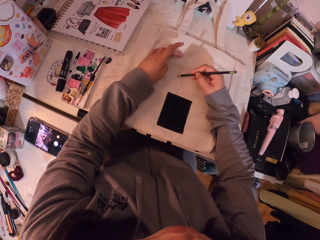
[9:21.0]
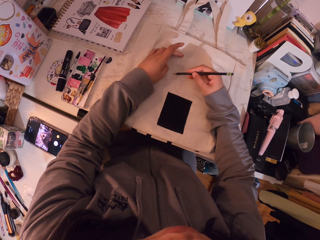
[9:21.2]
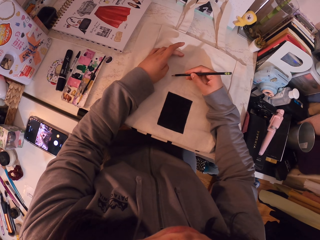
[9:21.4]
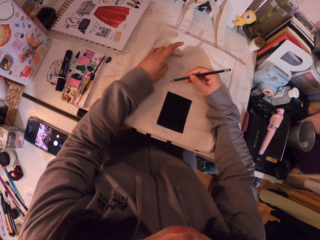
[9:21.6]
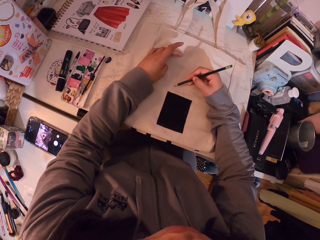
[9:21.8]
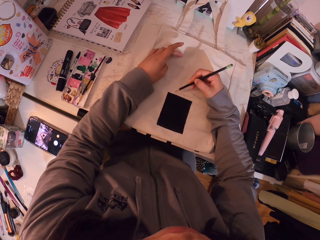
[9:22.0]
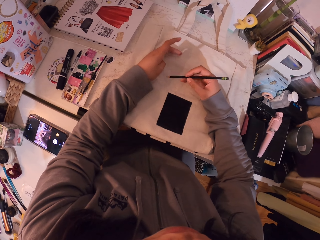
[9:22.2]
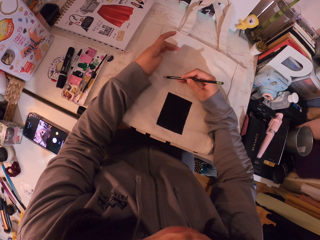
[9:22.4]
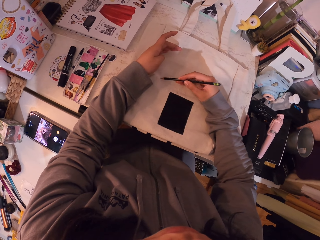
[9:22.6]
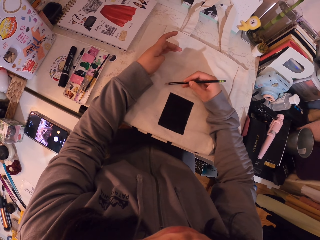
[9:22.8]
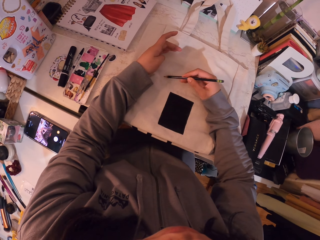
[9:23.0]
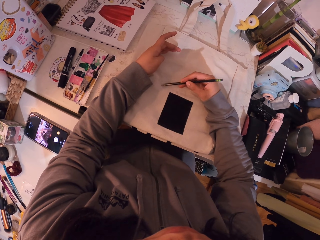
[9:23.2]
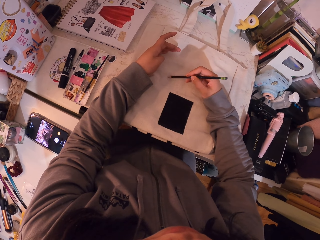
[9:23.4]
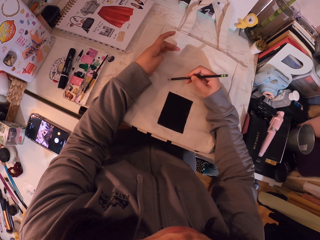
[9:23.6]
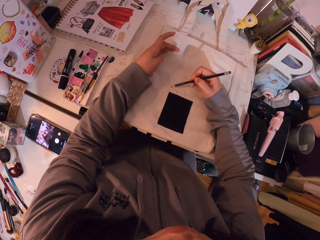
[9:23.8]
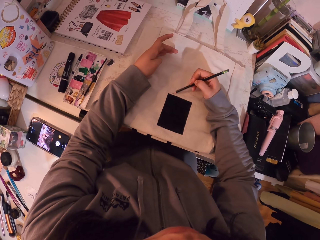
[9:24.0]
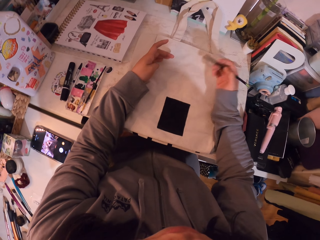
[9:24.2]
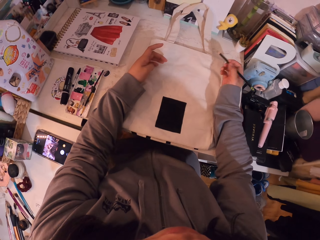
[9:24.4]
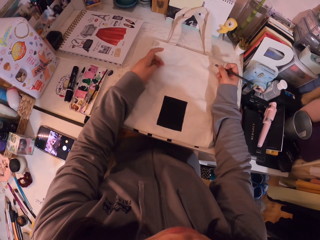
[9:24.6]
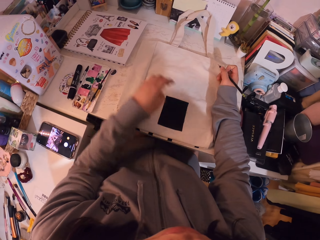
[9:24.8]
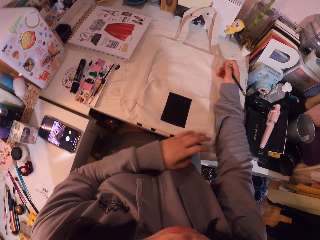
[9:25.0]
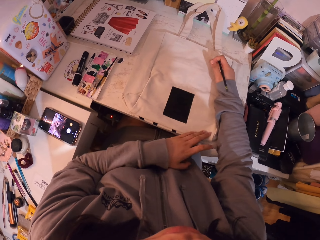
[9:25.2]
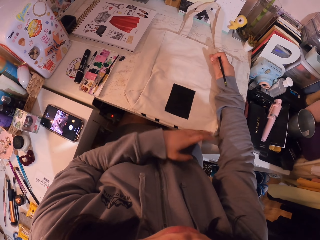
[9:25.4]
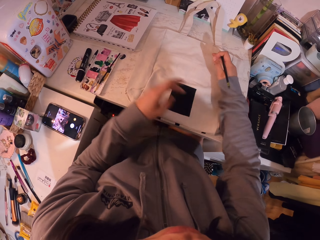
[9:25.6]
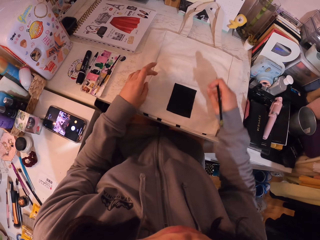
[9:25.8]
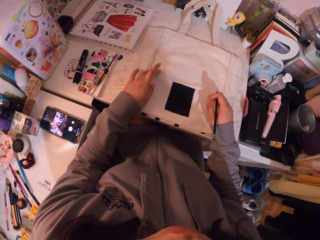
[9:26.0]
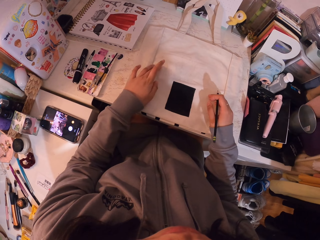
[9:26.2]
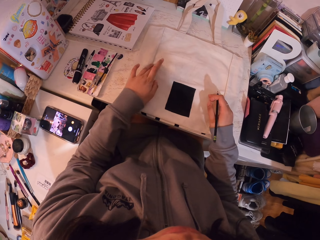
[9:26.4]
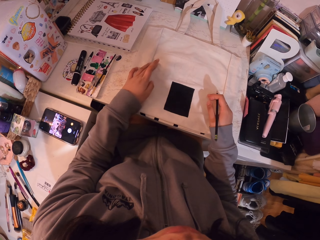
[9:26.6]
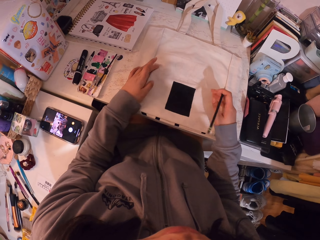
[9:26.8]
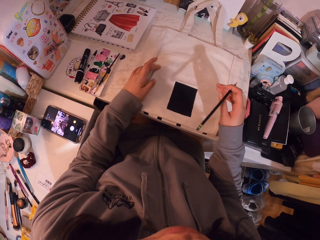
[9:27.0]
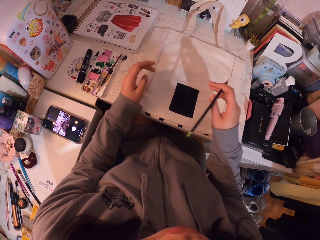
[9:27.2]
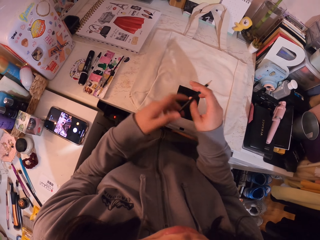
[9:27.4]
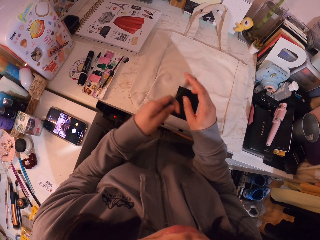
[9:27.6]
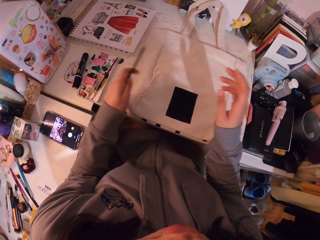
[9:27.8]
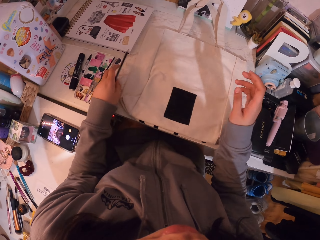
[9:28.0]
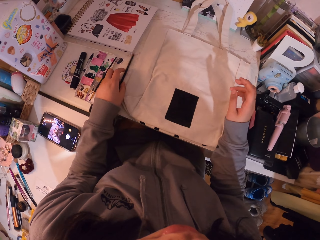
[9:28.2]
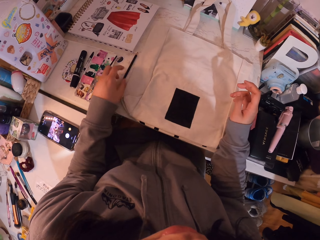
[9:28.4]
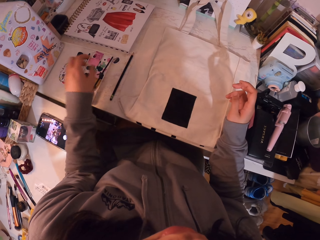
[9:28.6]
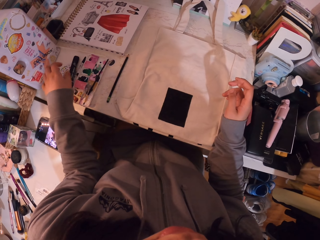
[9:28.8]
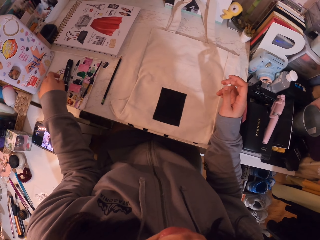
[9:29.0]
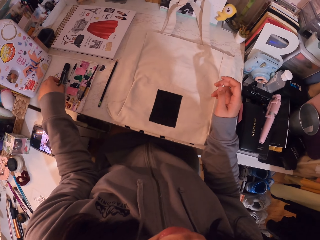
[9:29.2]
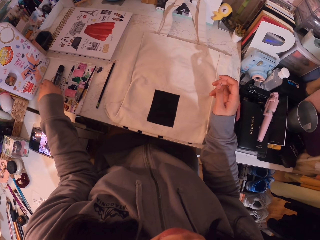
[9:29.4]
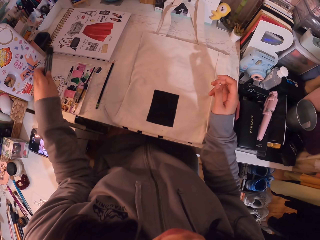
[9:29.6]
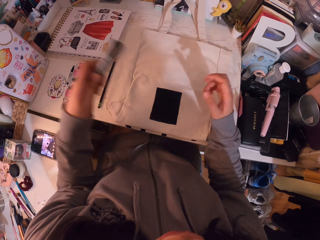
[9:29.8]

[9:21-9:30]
The camera wearer moves her hand. She moves her hand repeatedly. She places her hand on the table. She moves her hand. She moves her hand again. She touches the canvas bag. She moves her hand. She moves her hand again. She picks up the pen. She moves her hands. She puts the pencil on the table. She moves her hand. She takes the marker pen from the table. She moves her hand.

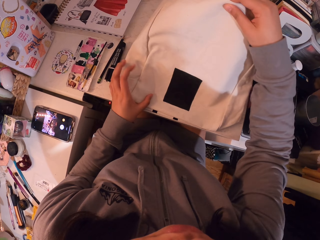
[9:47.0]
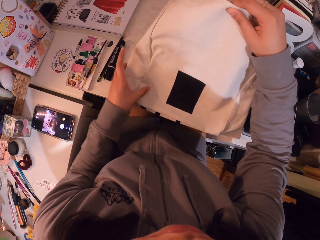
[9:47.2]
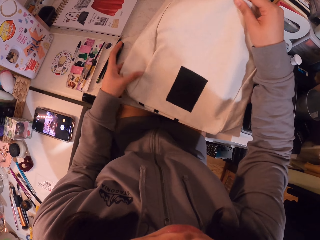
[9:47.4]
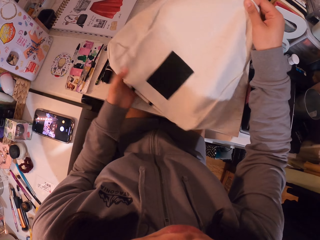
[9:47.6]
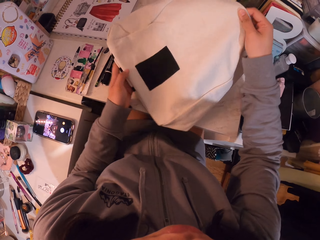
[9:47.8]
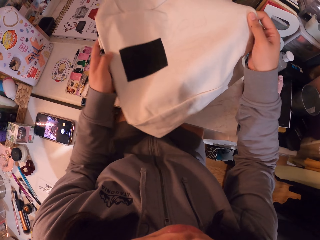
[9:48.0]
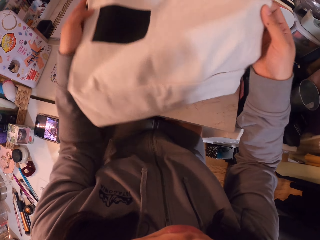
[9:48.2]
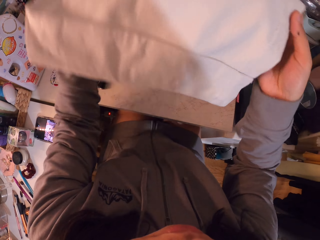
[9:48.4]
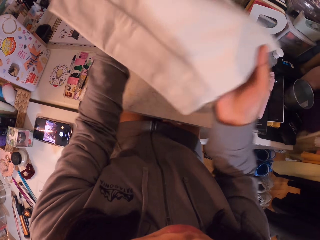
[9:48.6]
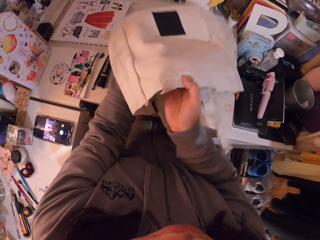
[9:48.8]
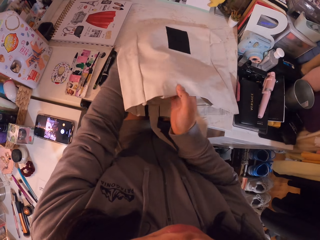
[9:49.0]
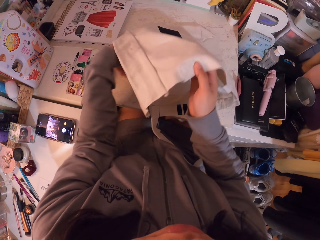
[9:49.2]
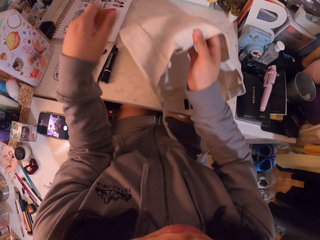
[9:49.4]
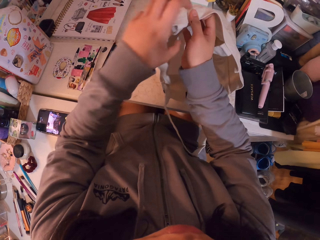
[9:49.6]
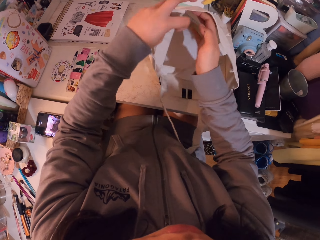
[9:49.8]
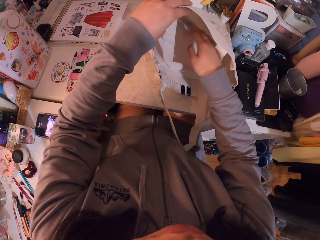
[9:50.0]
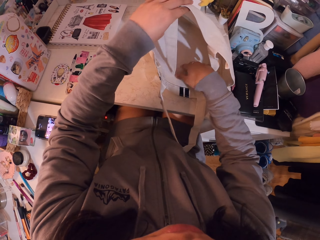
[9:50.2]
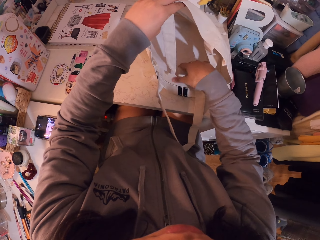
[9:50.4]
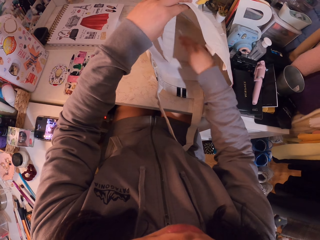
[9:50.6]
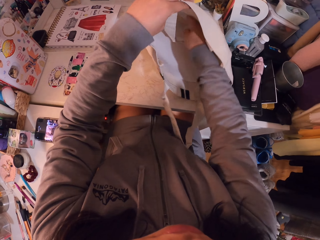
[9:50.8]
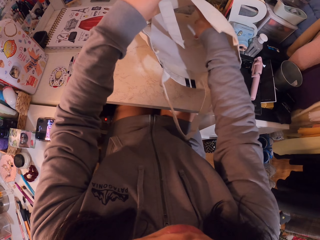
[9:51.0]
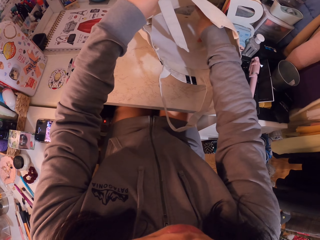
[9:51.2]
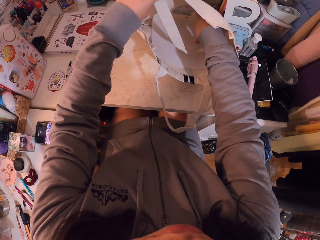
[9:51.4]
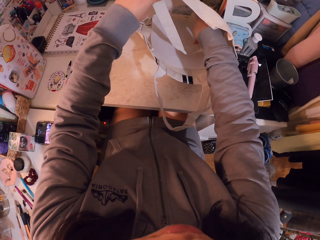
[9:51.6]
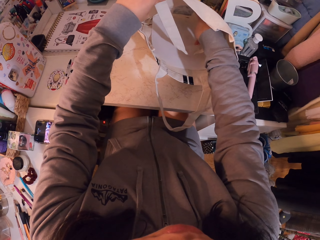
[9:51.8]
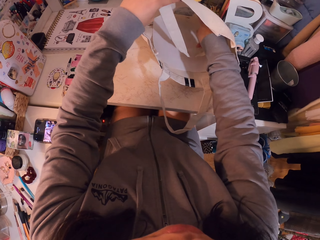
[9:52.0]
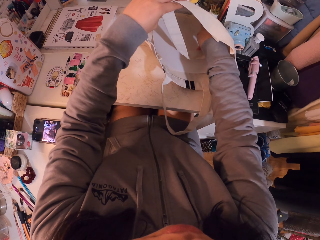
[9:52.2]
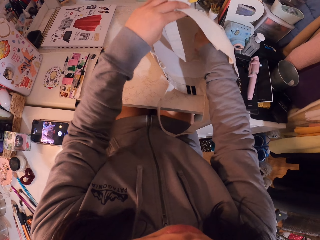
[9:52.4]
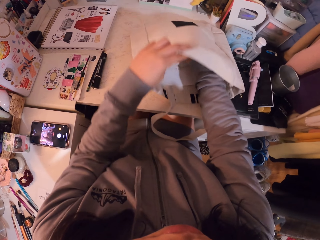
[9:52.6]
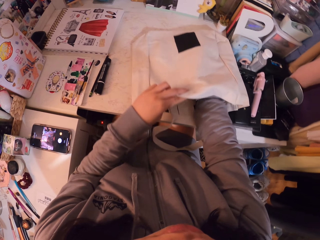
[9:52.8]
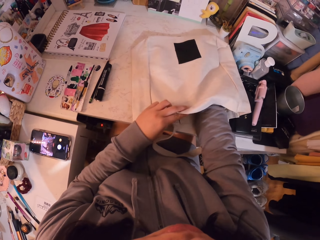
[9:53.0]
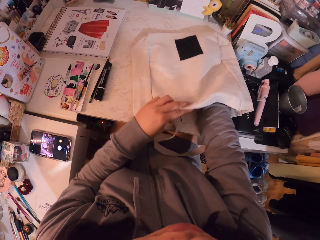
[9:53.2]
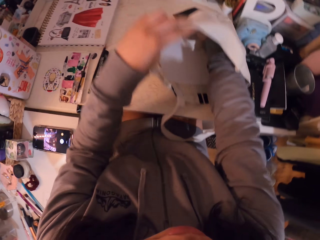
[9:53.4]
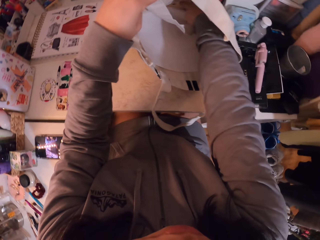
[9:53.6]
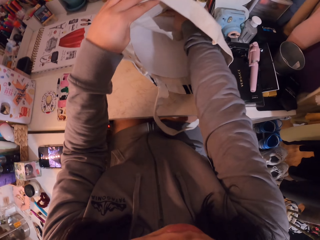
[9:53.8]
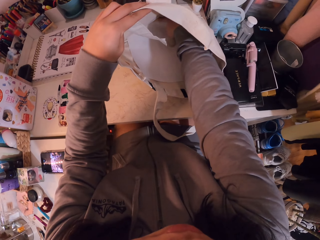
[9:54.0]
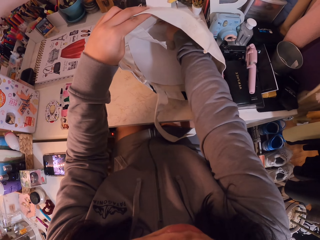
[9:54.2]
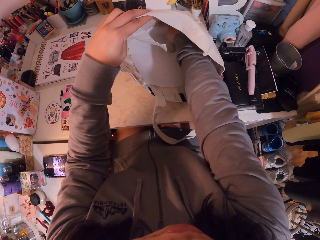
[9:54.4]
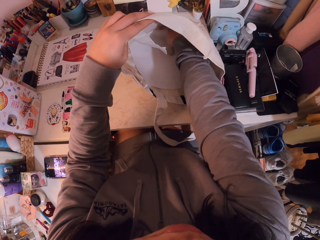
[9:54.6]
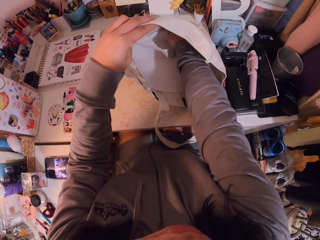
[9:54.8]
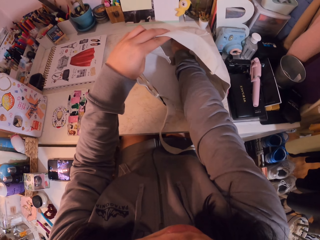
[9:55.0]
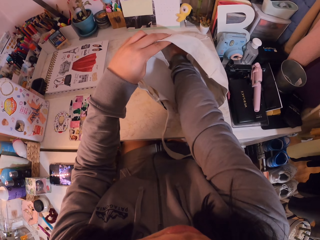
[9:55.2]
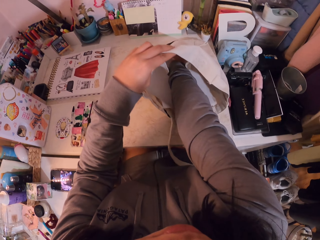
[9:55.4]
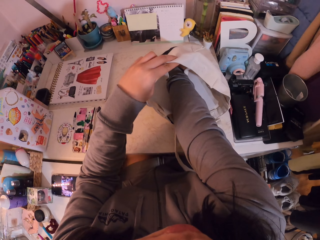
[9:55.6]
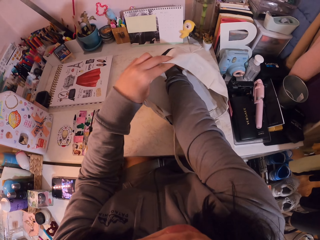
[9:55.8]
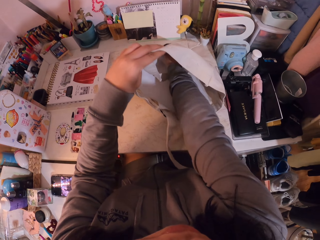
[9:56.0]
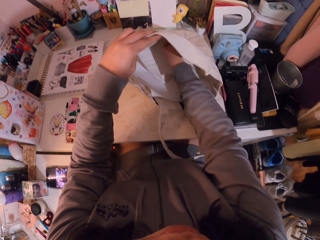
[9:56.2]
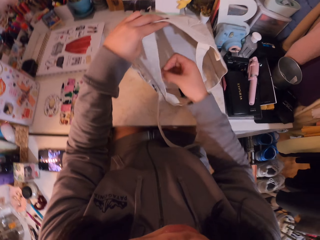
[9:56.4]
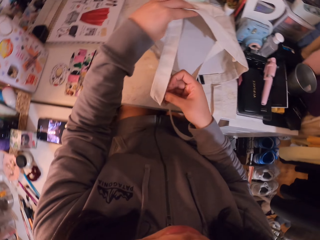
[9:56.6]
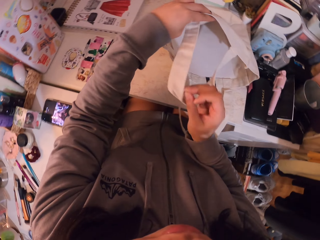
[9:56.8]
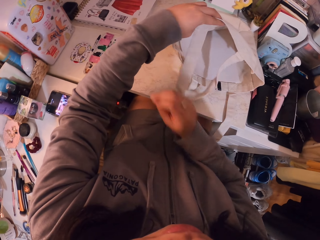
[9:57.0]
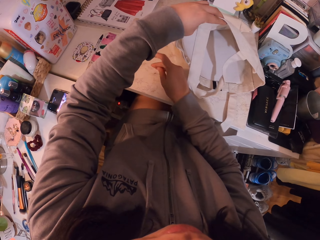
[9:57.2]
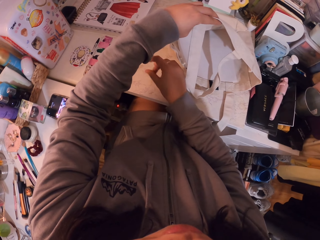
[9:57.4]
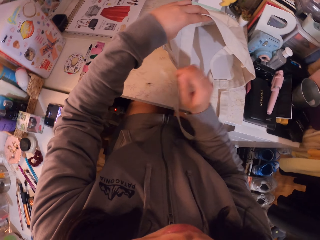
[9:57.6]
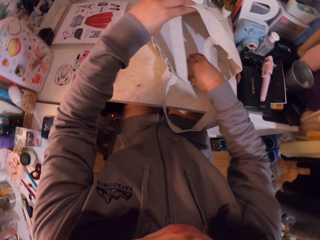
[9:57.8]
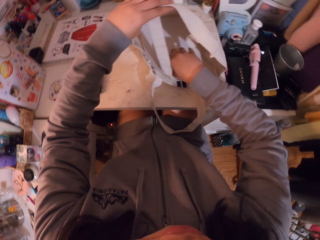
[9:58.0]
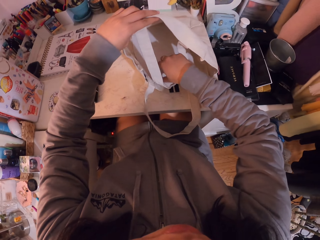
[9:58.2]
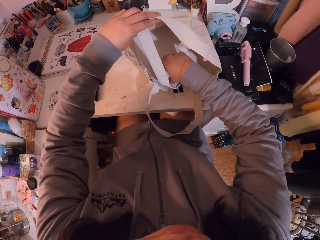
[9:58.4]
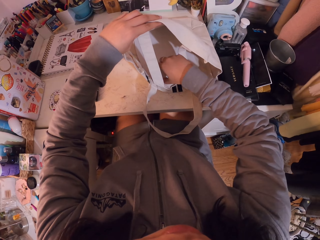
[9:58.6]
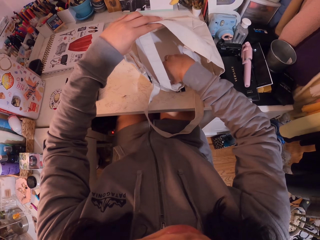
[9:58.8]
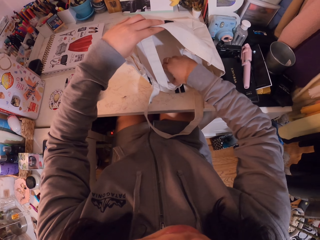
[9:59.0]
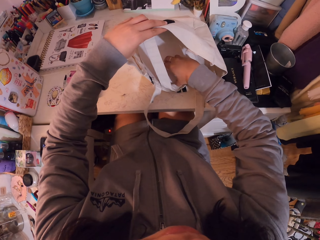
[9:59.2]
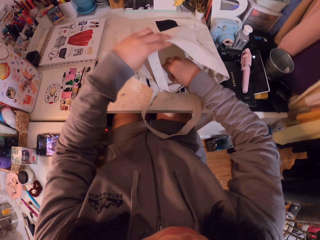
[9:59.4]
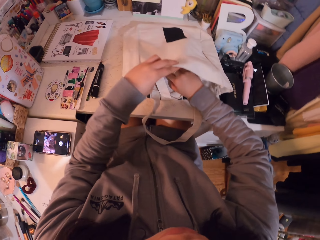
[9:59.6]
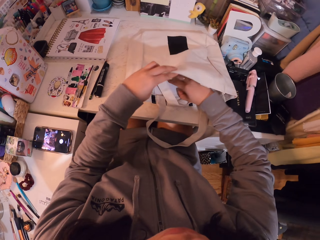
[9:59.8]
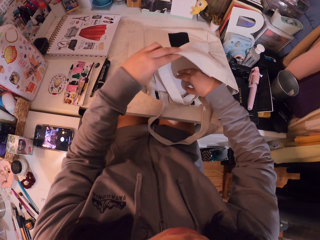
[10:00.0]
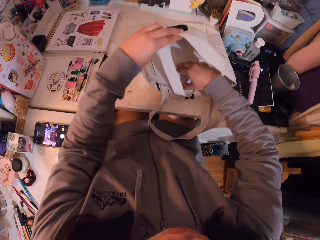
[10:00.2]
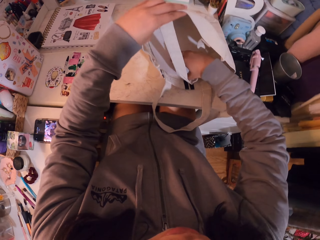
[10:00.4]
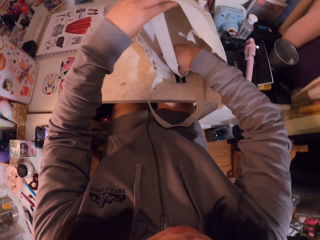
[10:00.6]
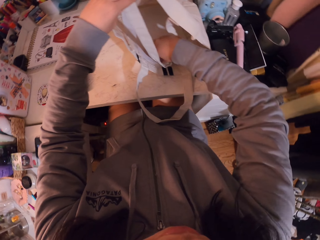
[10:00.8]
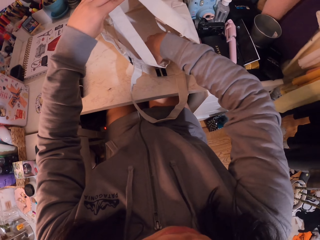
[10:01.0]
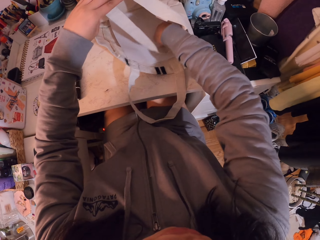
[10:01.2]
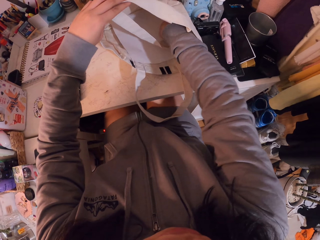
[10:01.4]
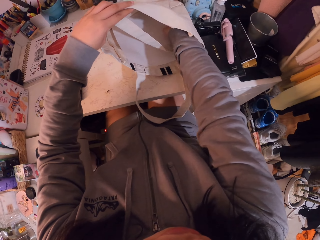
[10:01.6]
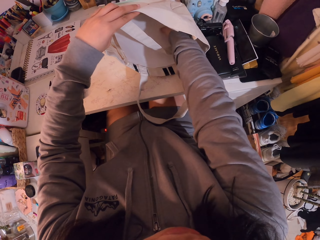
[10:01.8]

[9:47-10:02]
The camera wearer moves the canvas bag up, turns the canvas bag and places the canvas bag down. She checks inside the canvas bag. She removes particles from the bag. She puts her hand in the canvas bag. She checks inside the canvas bag. She picks something in the canvas bag. She puts something on the table. She moves her hand. She puts her hand in the canvas bag. She touches a paper inside the canvas bag.
